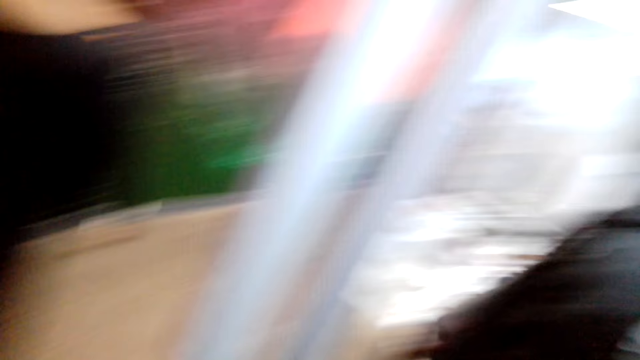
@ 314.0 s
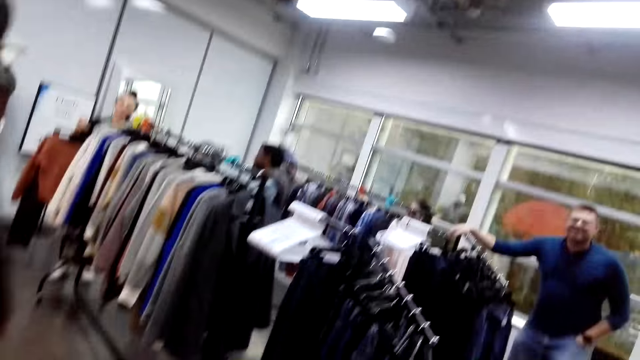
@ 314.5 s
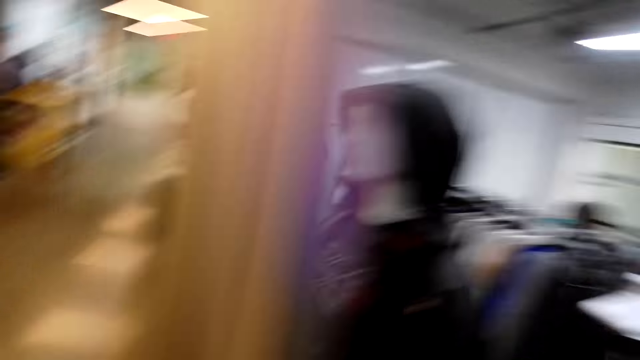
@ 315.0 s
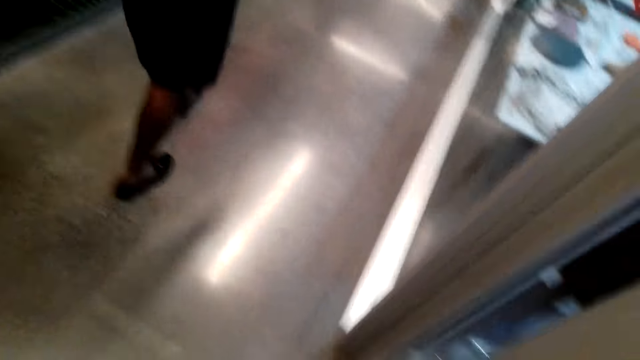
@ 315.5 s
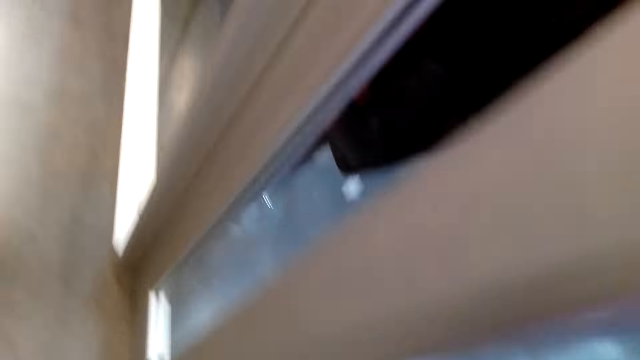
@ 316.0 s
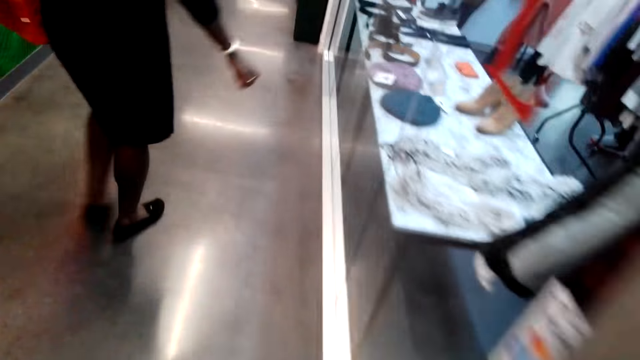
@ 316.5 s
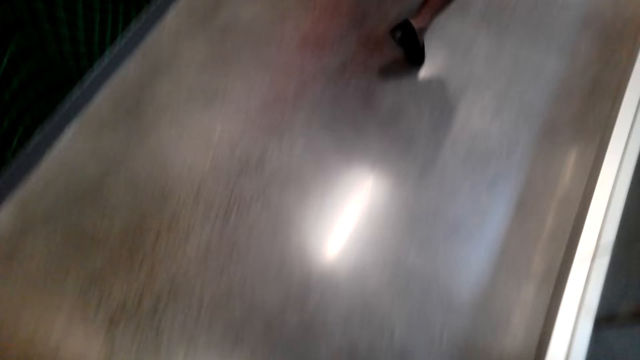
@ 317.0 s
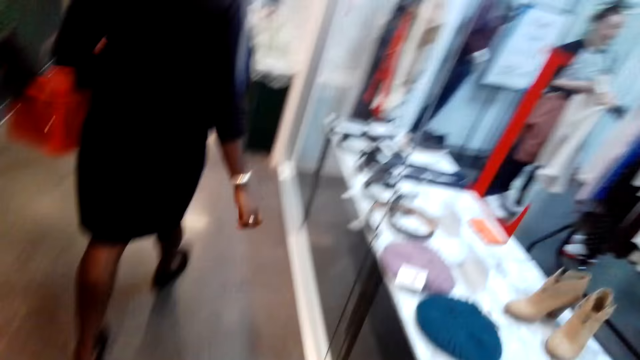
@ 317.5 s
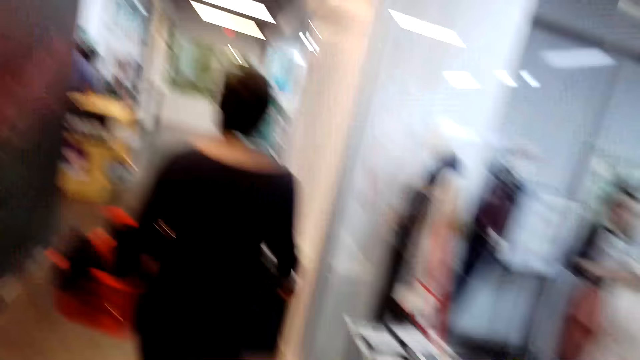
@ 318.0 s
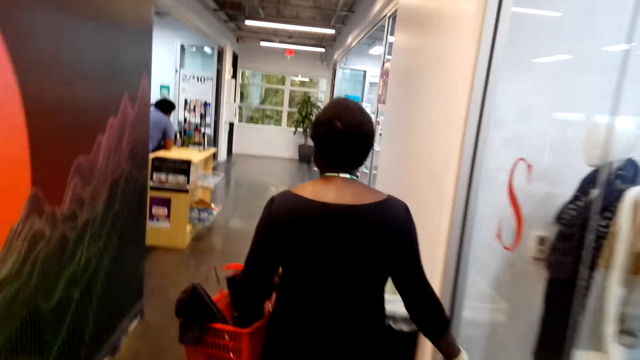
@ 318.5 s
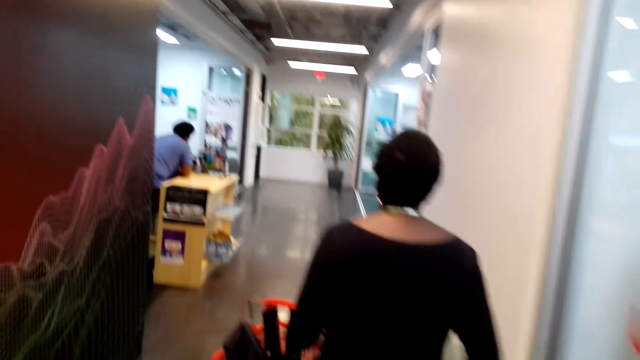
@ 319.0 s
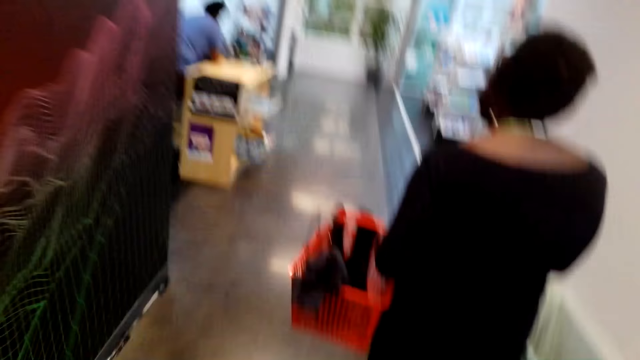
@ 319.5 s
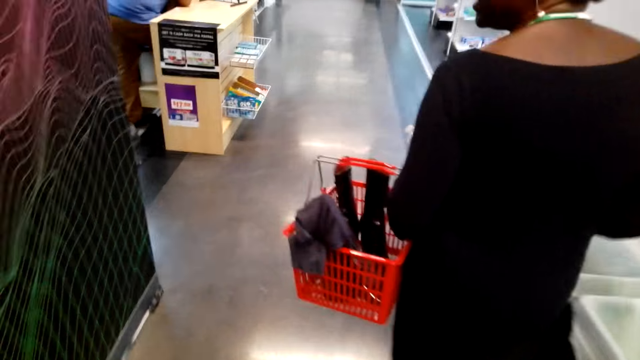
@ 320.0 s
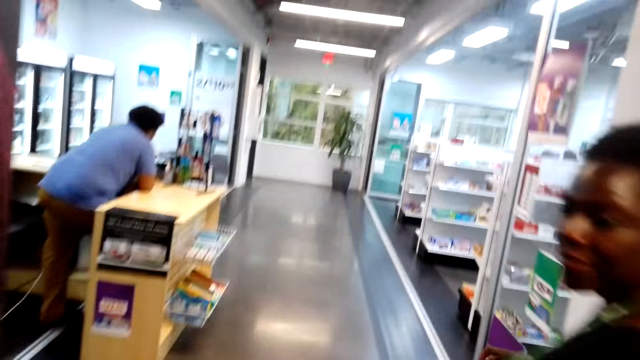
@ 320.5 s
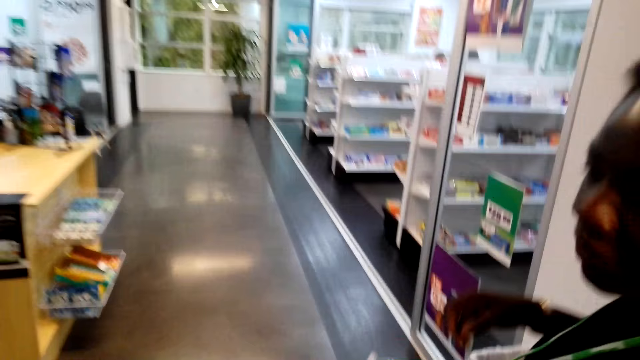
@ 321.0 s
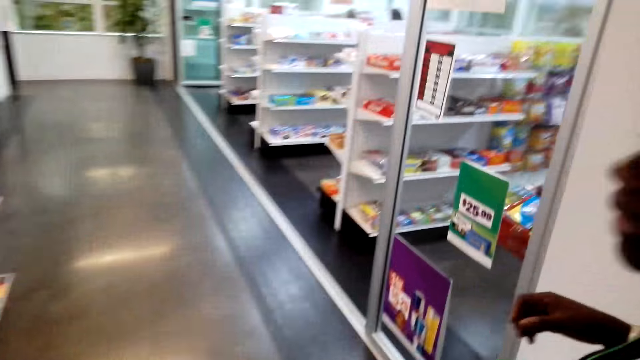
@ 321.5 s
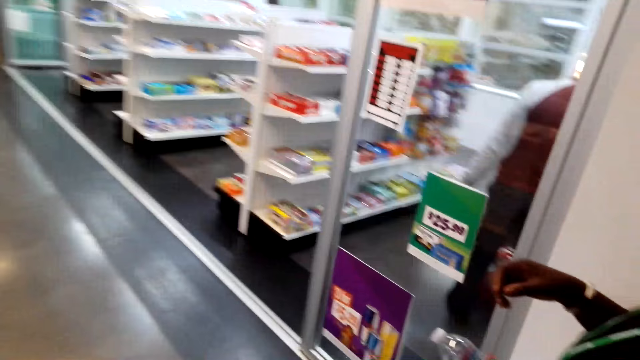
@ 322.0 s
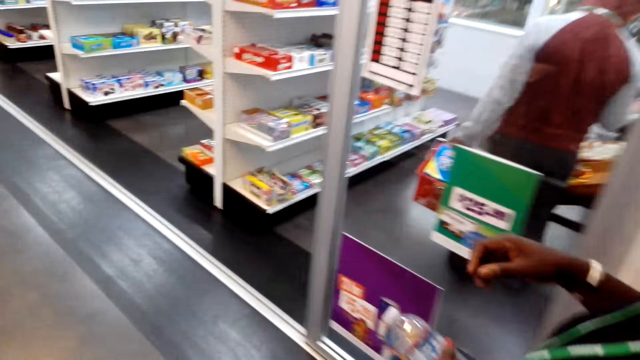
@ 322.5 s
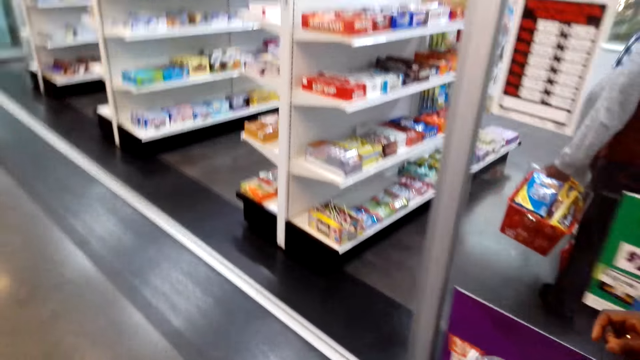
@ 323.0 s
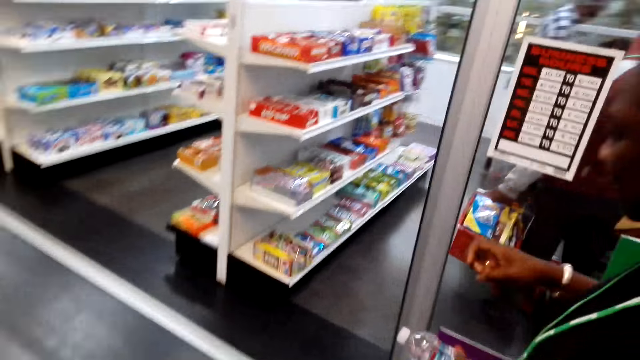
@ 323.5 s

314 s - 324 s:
A lady moves around. The camera wearer looks around the boutique. They walk around the shopping centre. A man walks around the shopping centre. The lady turns back.

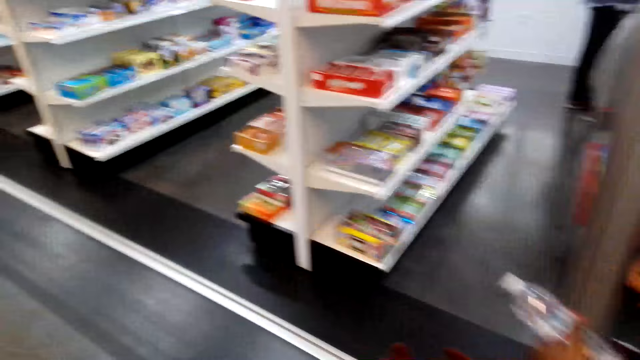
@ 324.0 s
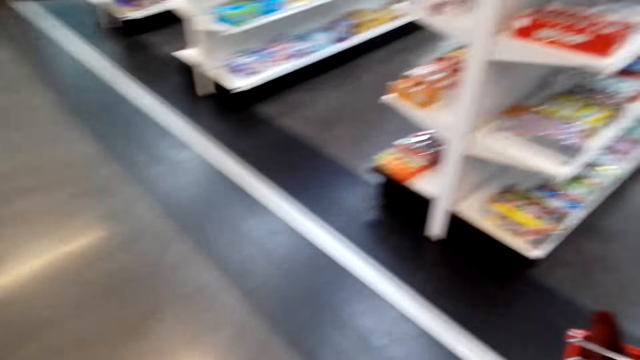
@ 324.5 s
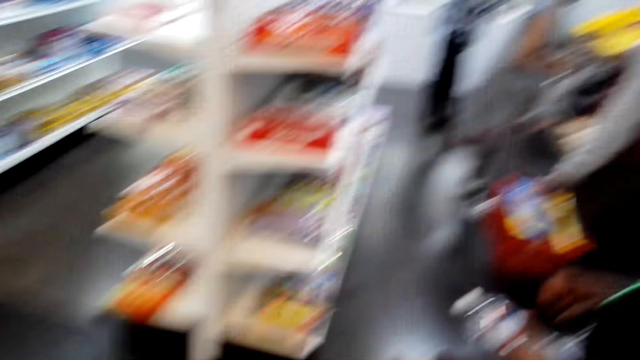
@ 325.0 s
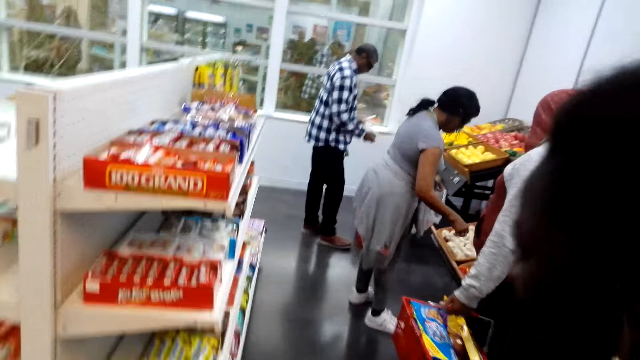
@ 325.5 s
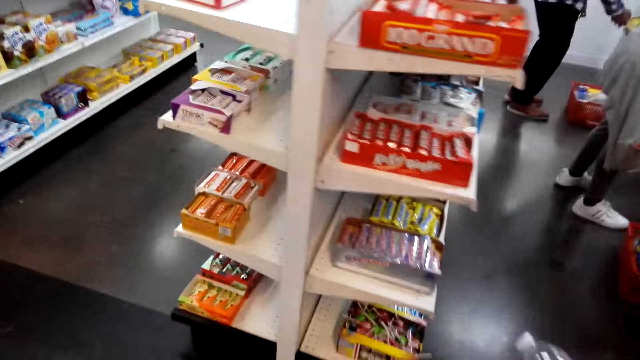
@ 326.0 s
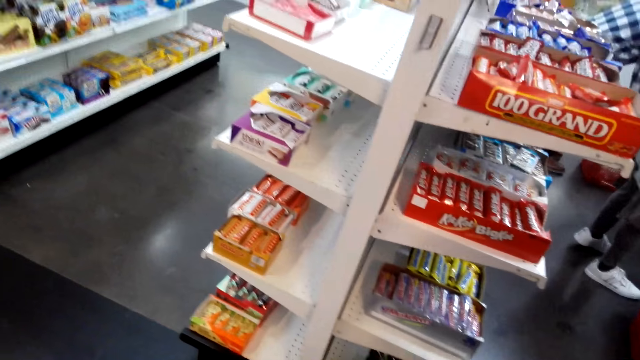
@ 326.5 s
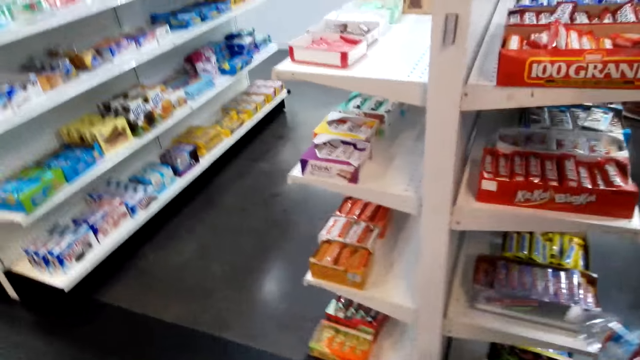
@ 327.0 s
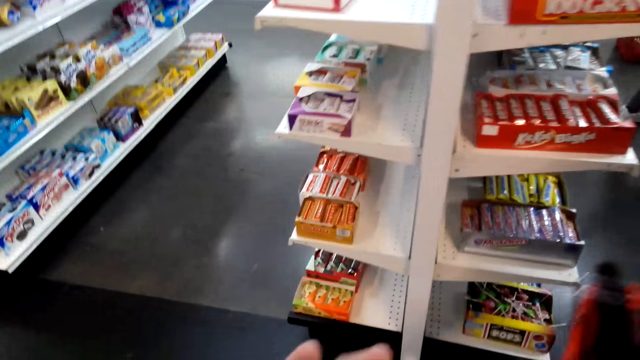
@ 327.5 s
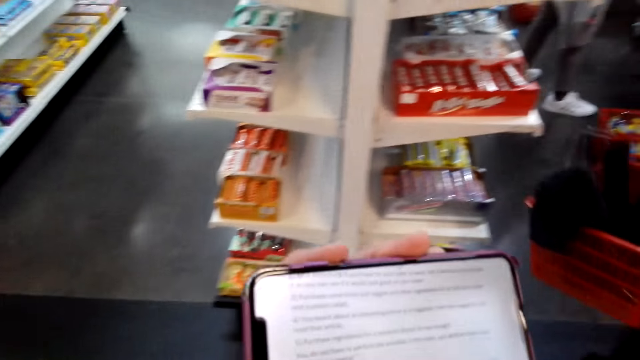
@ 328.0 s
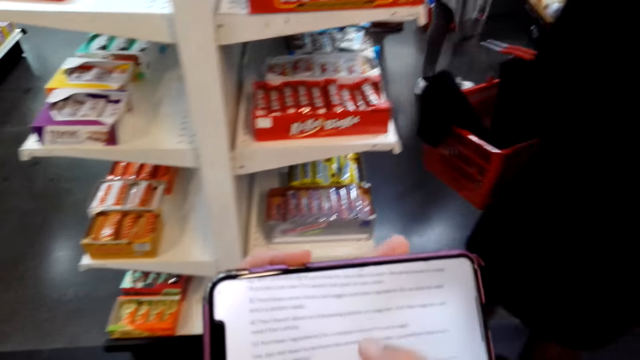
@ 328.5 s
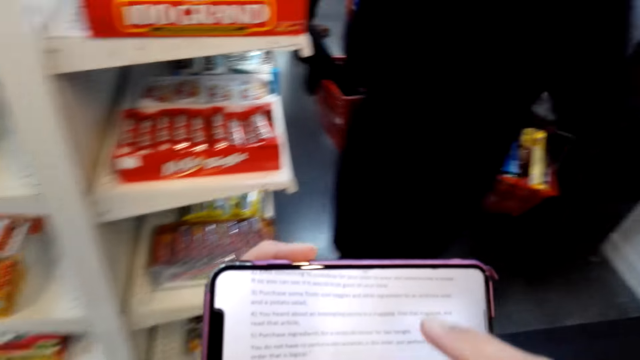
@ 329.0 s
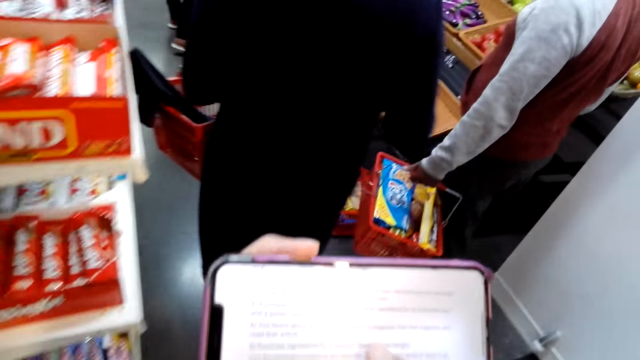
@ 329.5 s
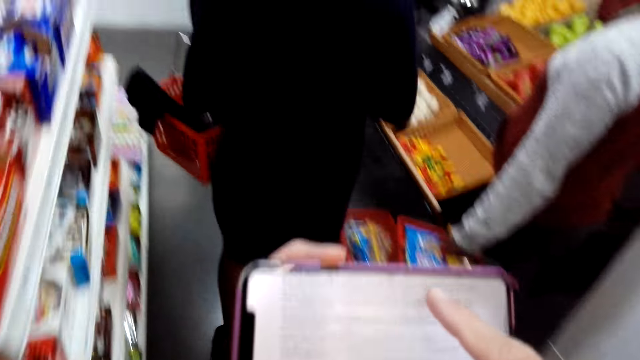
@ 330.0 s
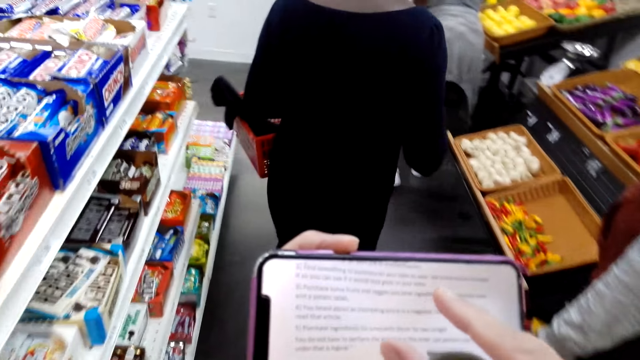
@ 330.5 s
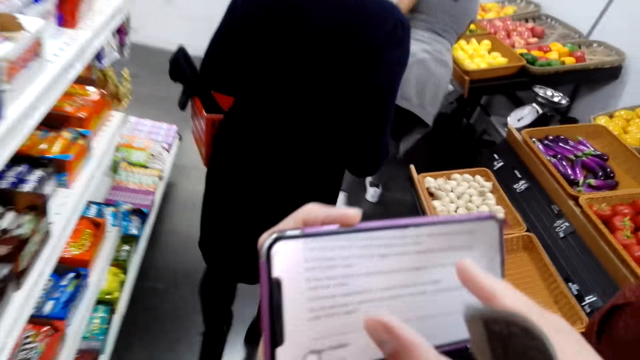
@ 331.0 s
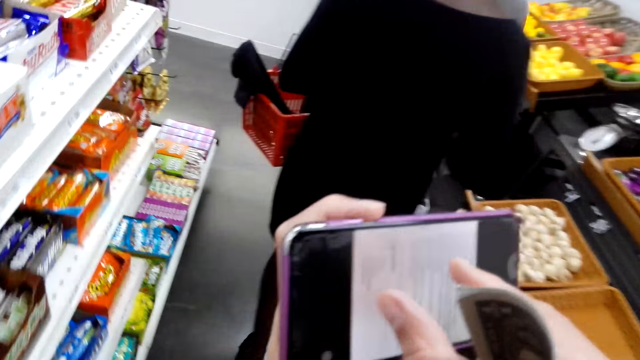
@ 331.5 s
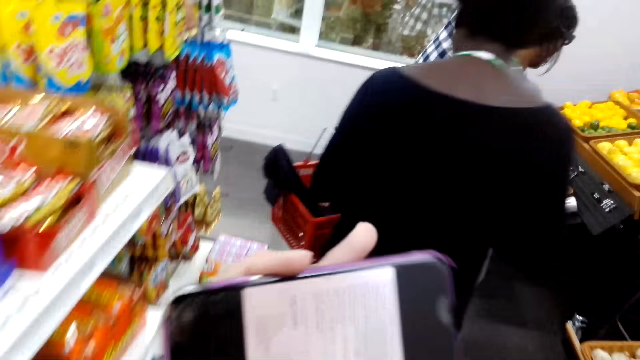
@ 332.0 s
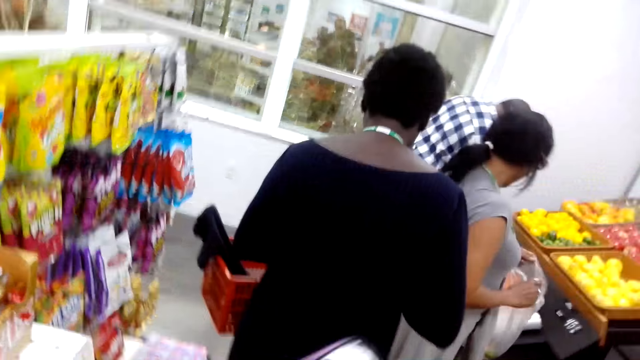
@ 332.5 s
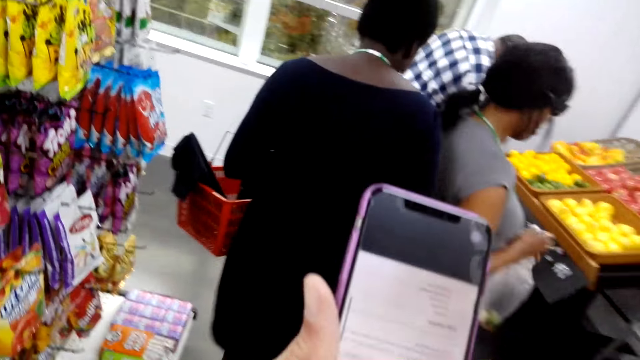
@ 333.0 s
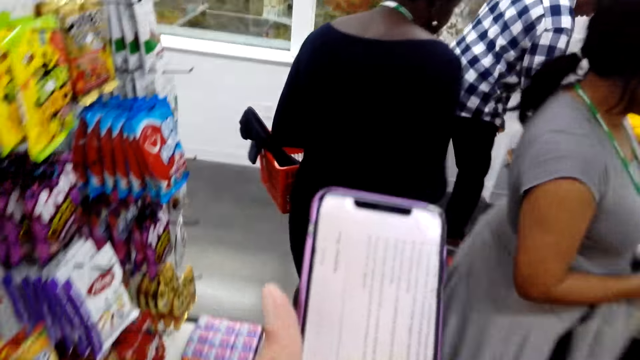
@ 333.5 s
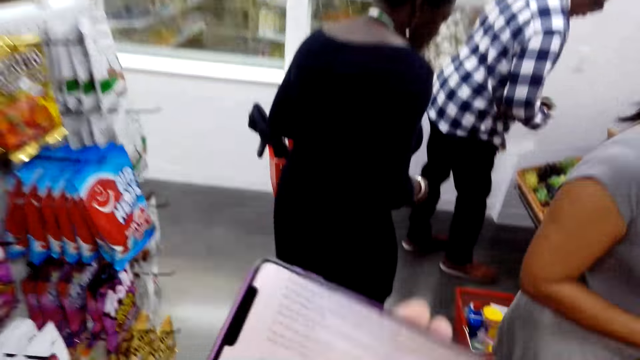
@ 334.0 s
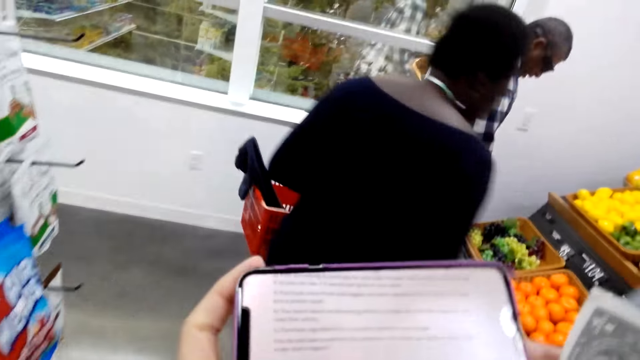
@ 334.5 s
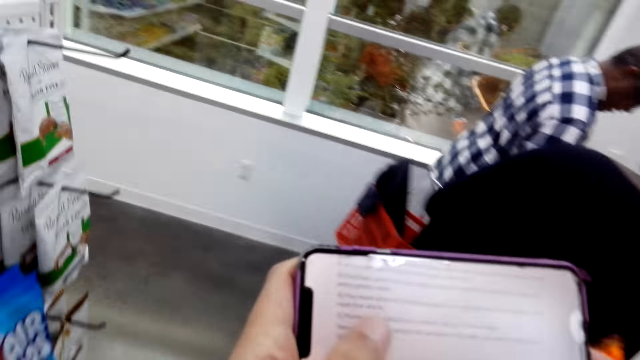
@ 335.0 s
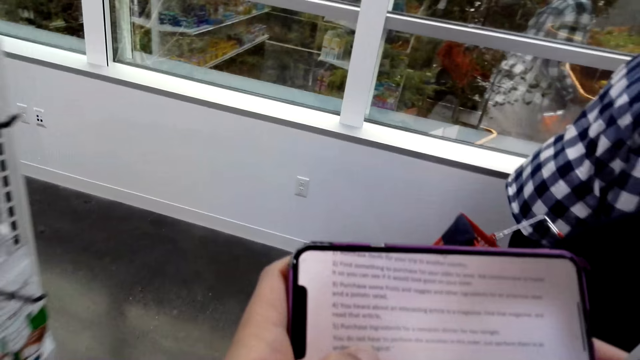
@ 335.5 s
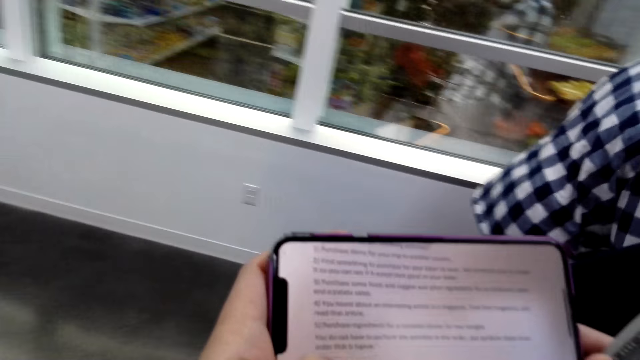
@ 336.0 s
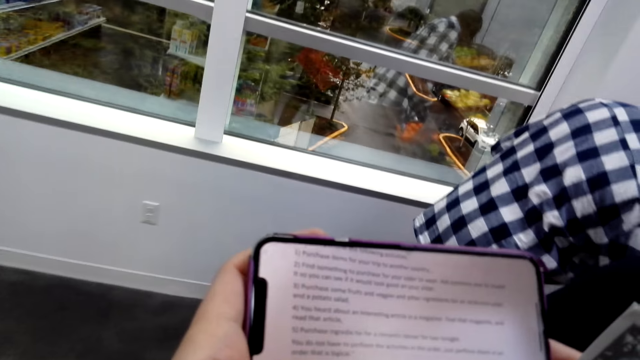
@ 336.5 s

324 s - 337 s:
The camera wearer walks around the shopping centre. They scroll the phone. A man operates a phone. The man walks around the shopping centre. The man turns the phone. A lady holds a polythene bag. The camera wearer scrolls the phone. The lady walks away. Another man looks at the fruits. The first man turns the phone. The other man picks berries and puts the berries in the polythene bag. Another lady bends towards the shelves.
